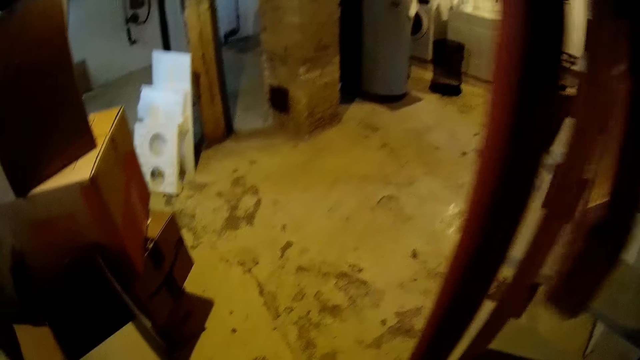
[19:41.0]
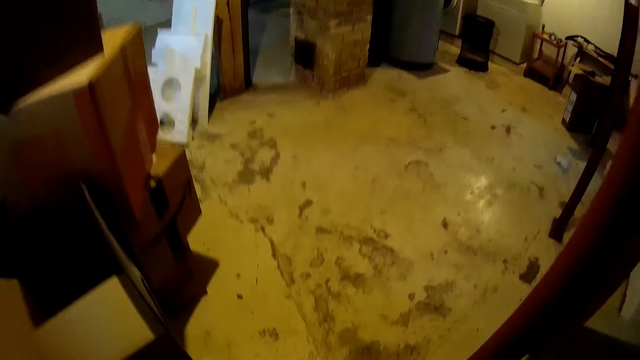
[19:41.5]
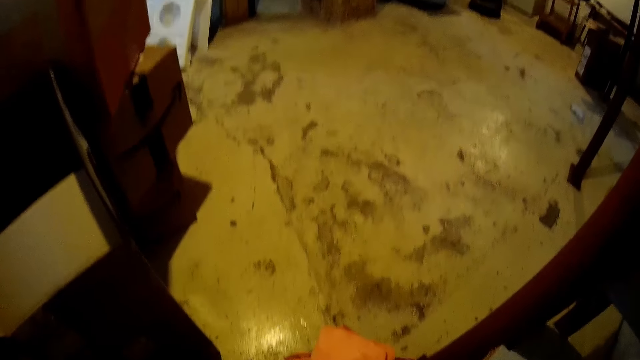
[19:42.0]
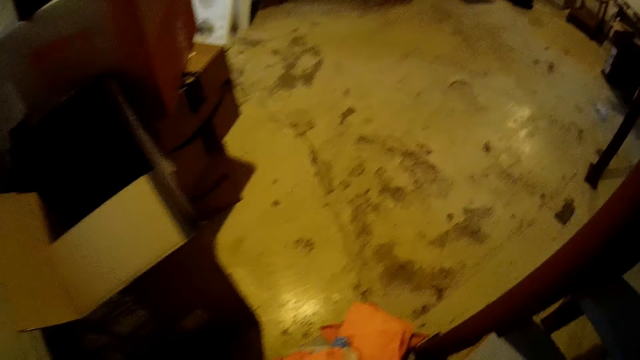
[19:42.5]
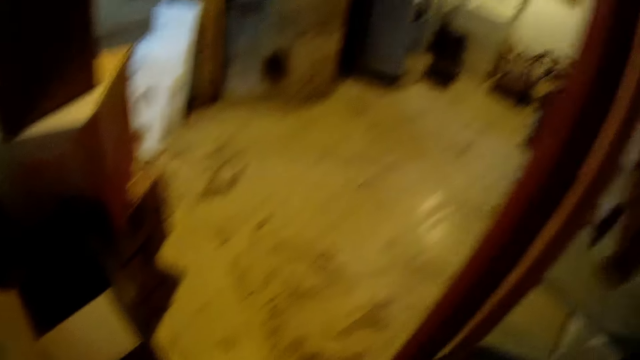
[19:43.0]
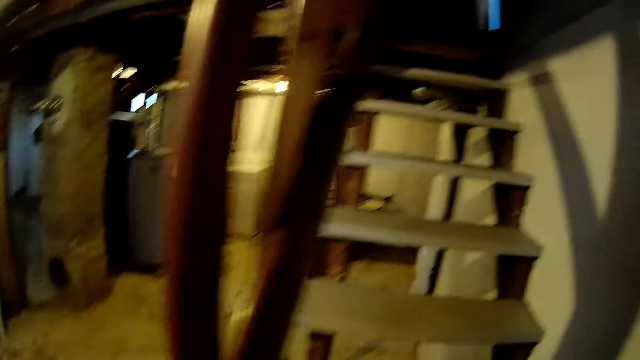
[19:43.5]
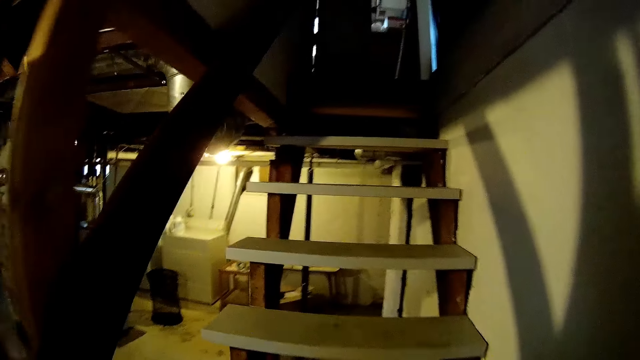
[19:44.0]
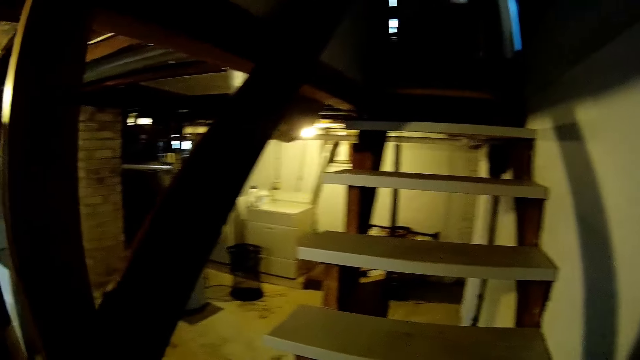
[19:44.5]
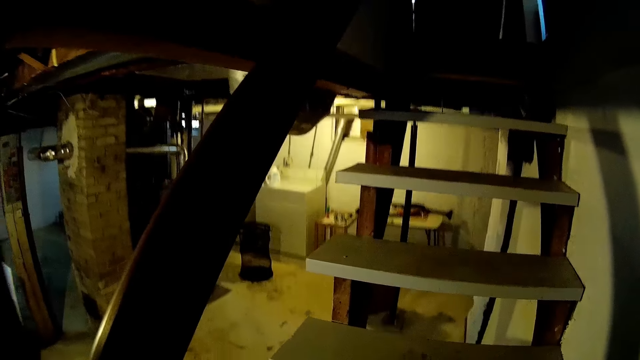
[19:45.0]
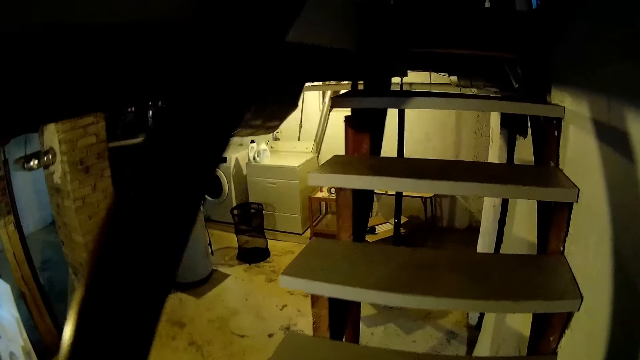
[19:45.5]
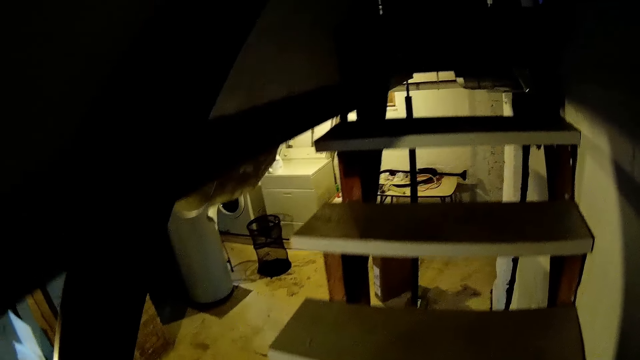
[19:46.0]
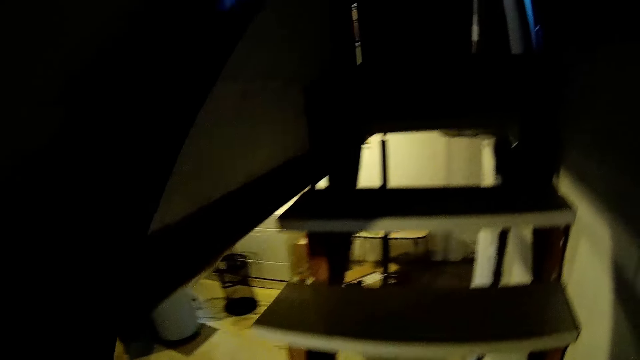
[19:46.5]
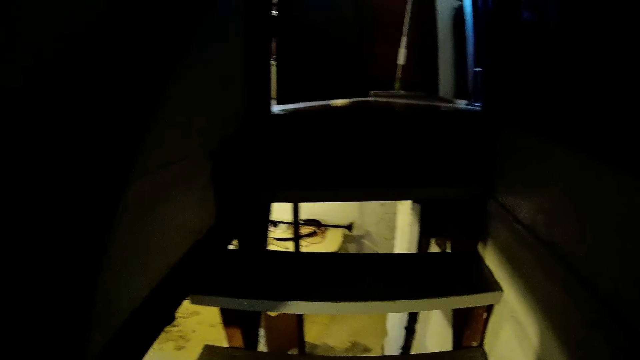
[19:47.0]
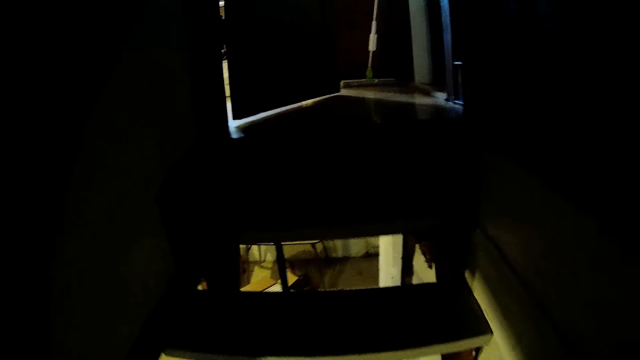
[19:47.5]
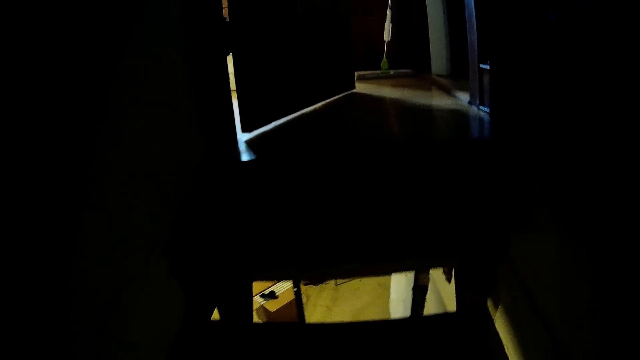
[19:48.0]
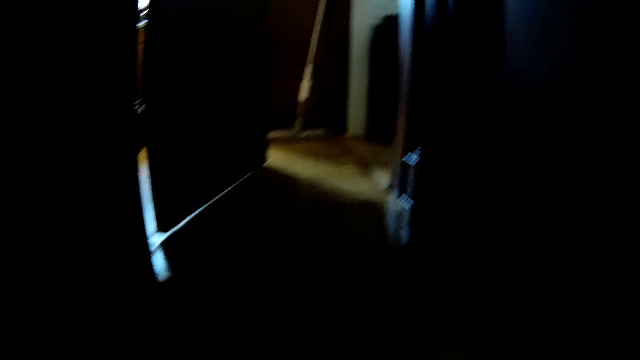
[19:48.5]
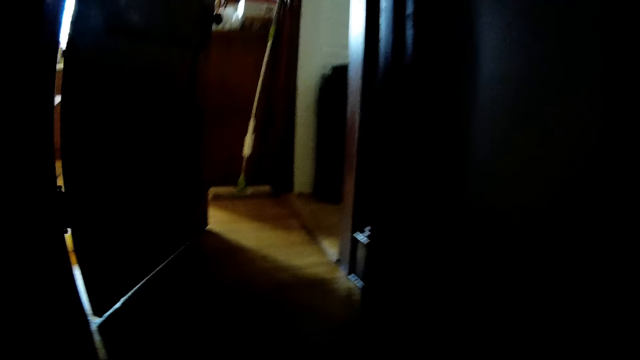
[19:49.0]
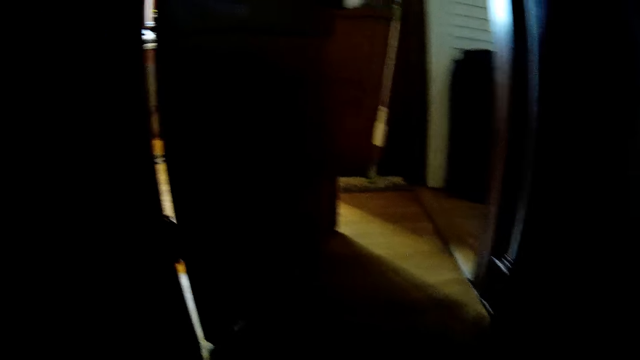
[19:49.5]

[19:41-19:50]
The camera wearer bends towards the floor. They walk up to the kitchen.

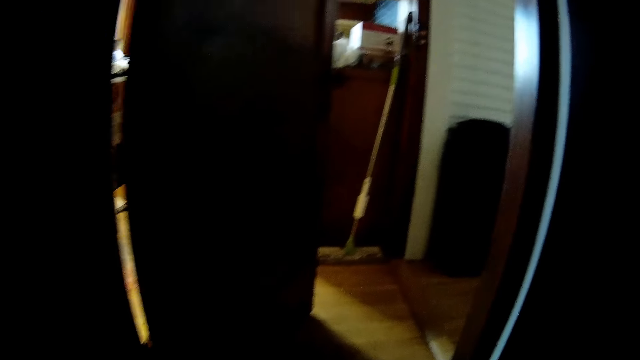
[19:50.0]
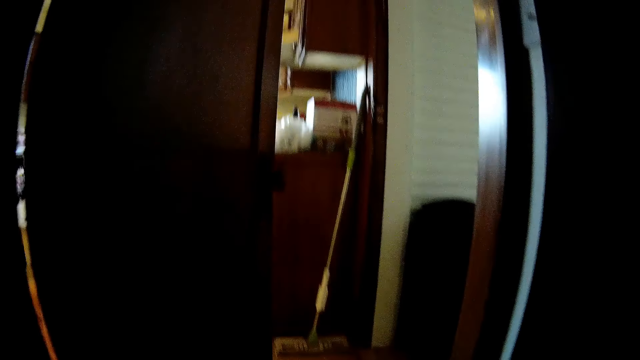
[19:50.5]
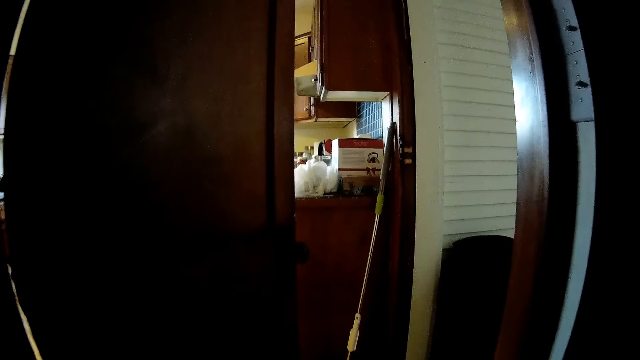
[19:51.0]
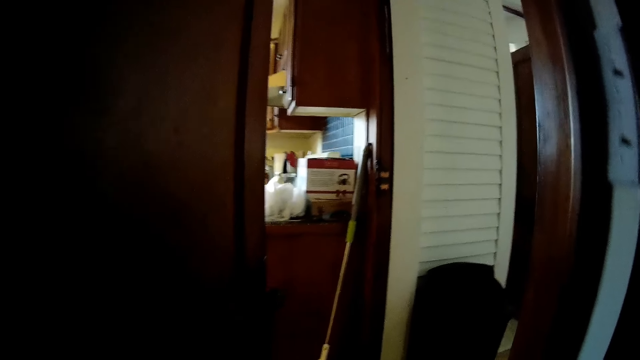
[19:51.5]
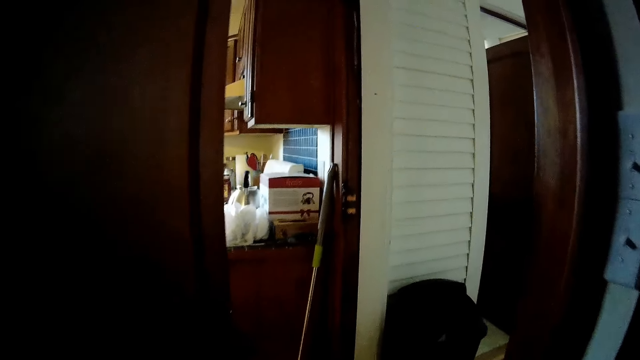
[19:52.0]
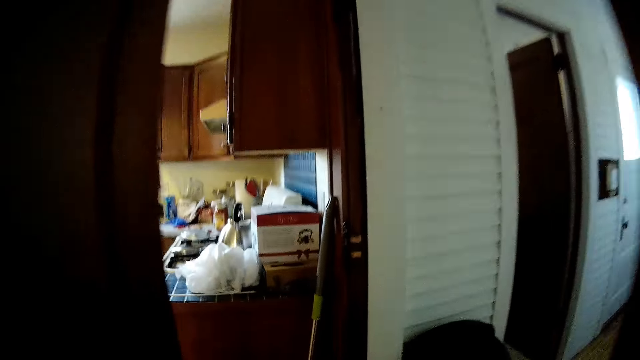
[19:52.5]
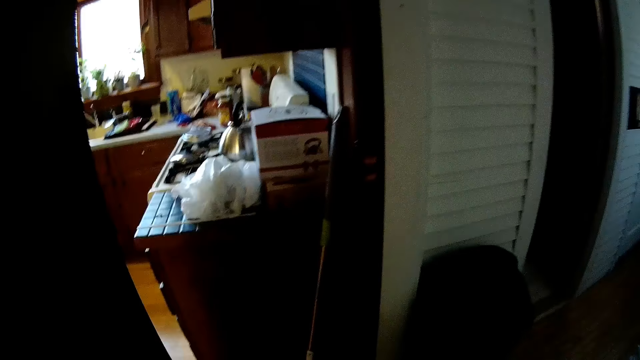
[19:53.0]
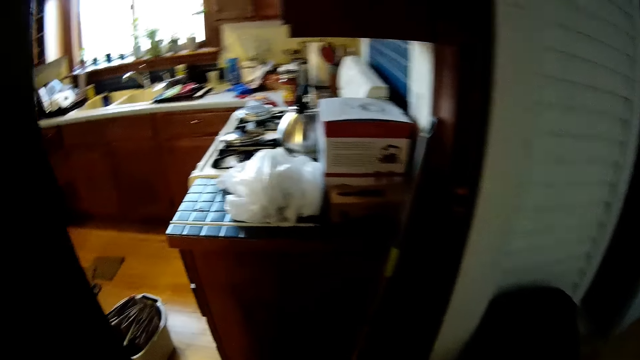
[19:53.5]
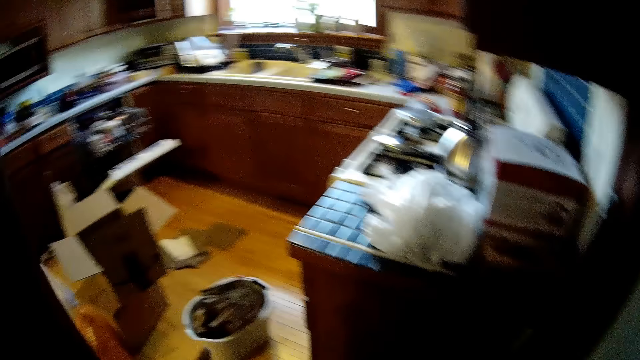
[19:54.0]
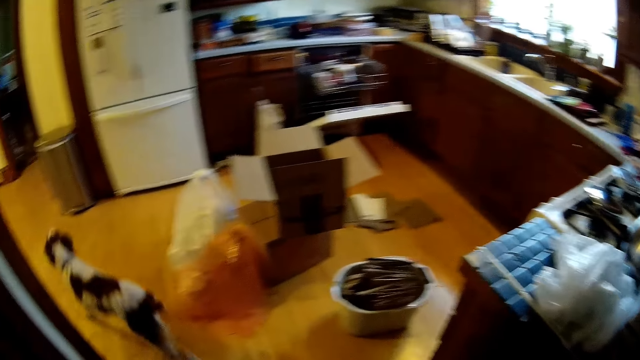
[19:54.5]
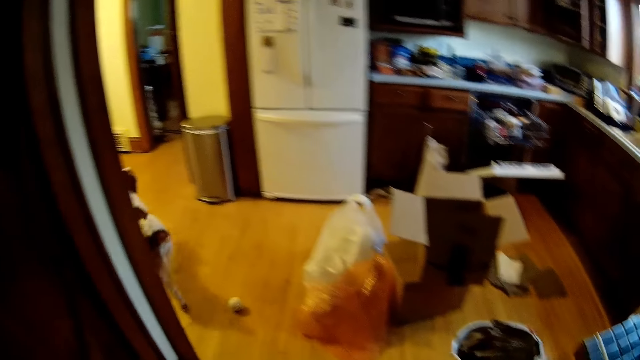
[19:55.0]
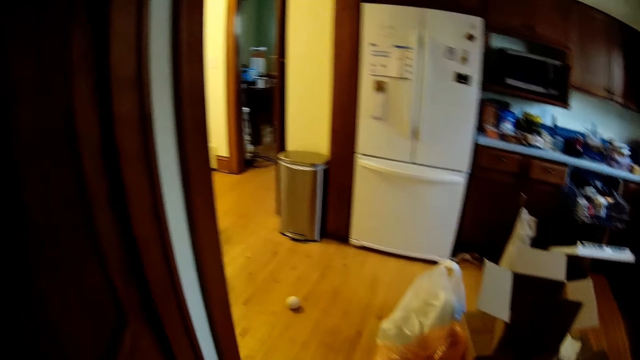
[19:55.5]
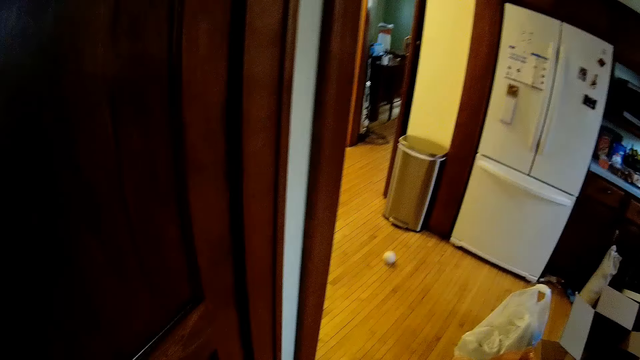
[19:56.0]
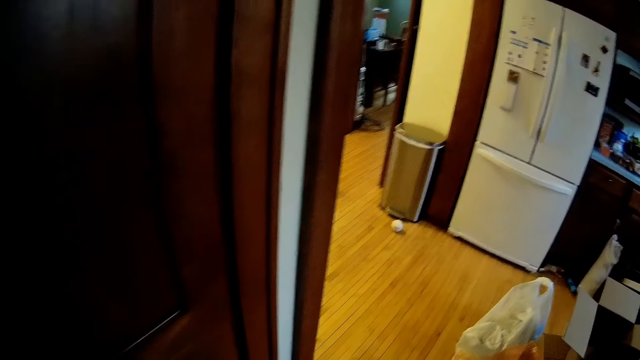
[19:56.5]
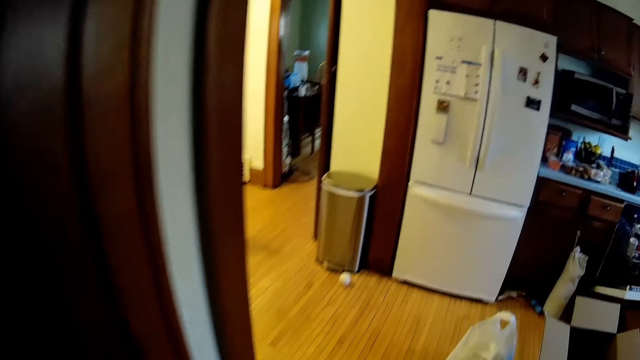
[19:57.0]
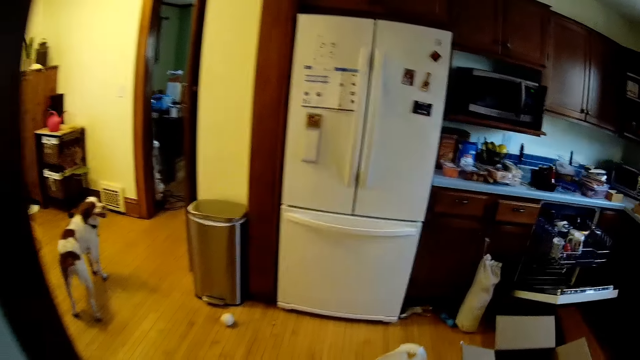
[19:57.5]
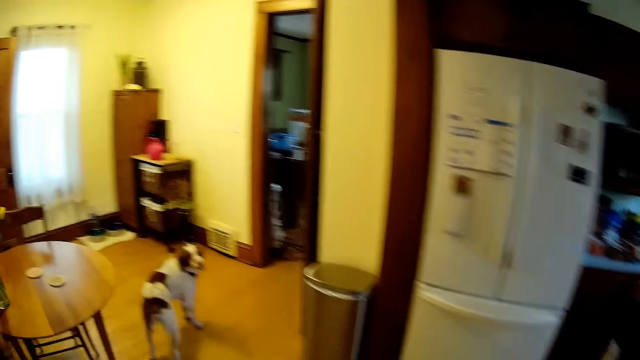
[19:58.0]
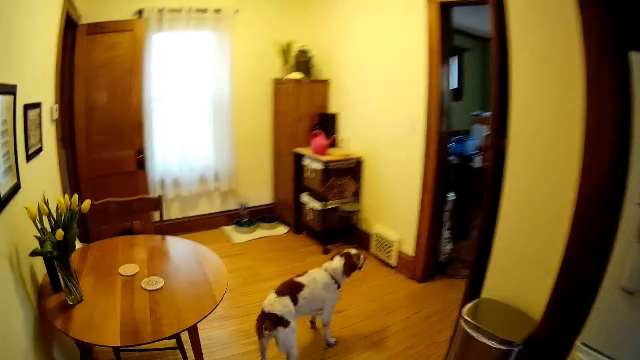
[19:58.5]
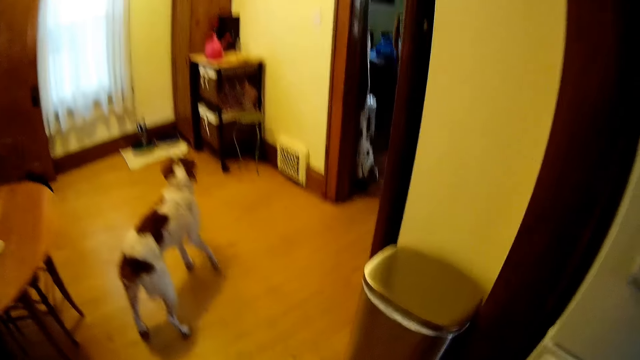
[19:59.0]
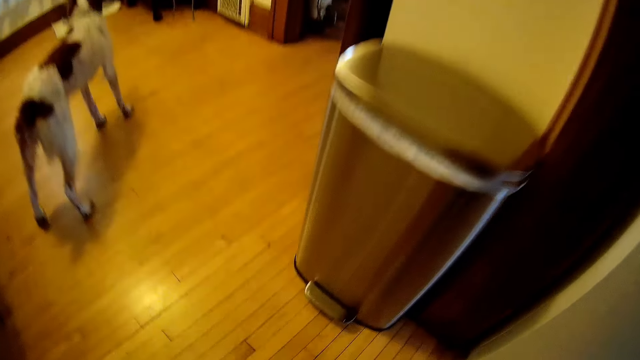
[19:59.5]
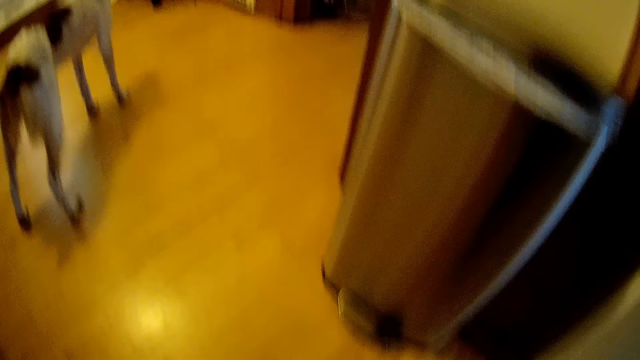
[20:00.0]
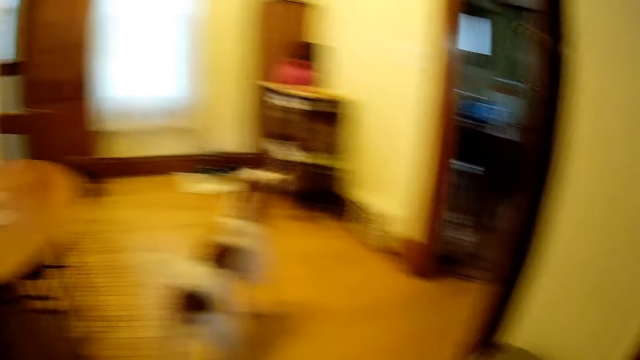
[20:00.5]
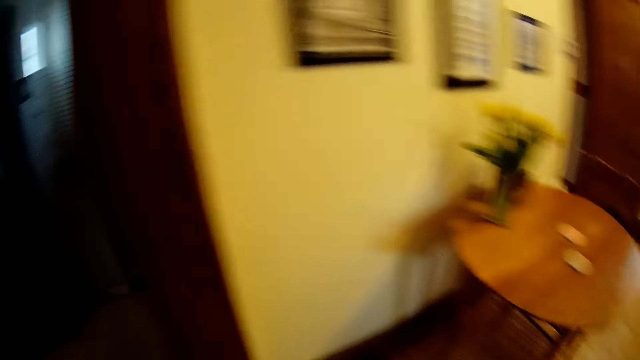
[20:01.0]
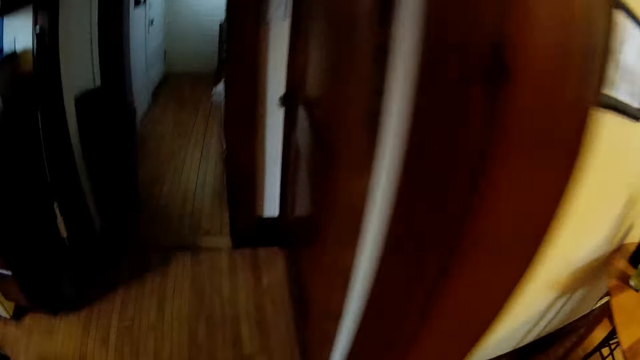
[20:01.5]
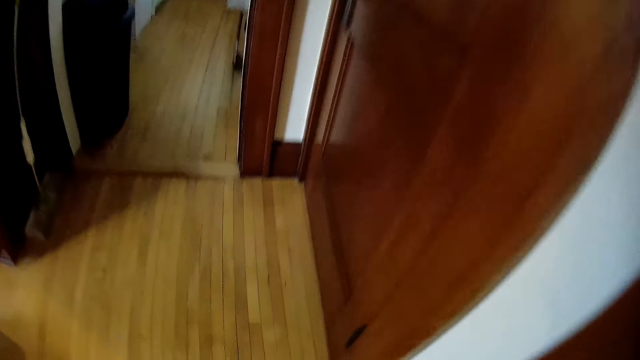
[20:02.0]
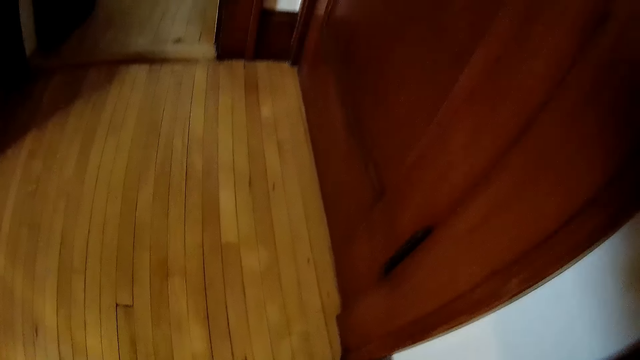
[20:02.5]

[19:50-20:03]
The camera wearer walks around in the house. They bend towards the floor. They turn around.
